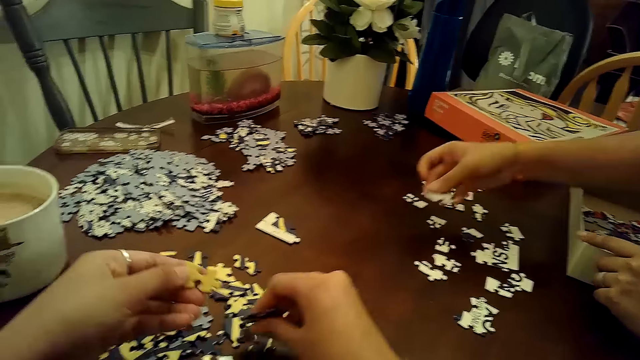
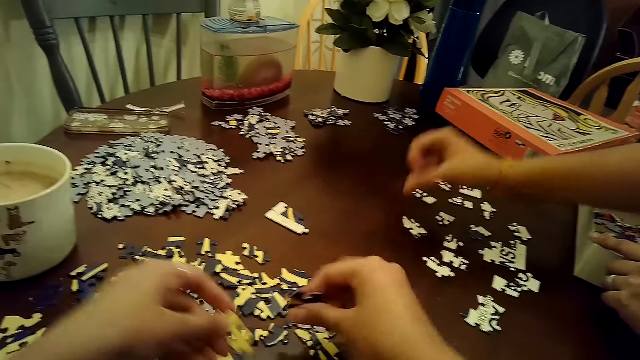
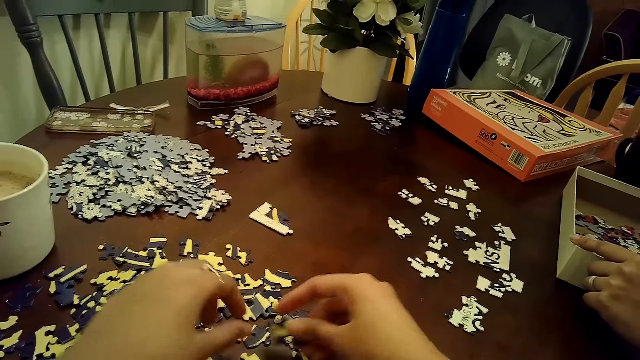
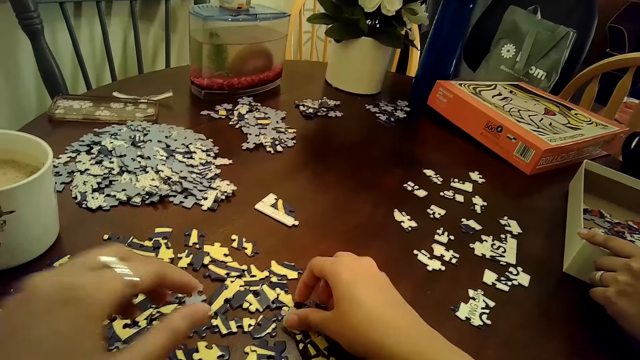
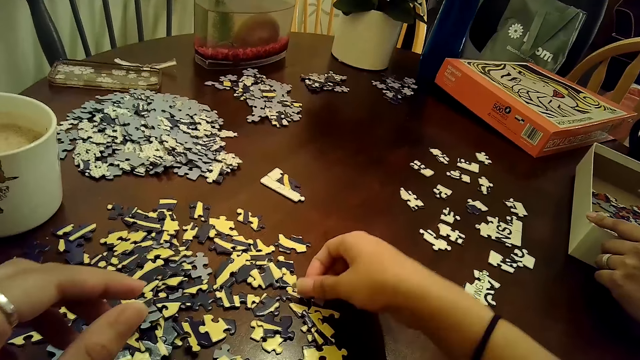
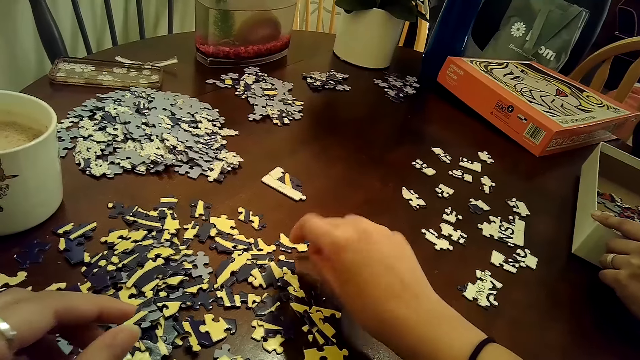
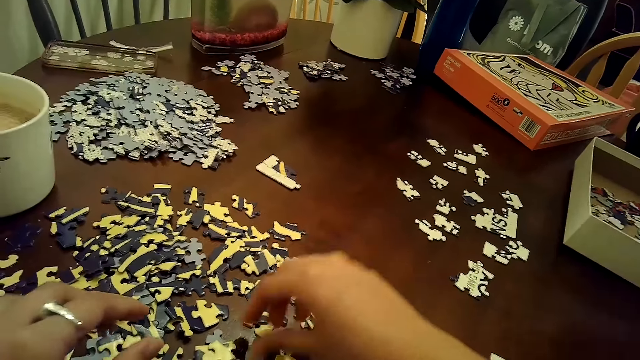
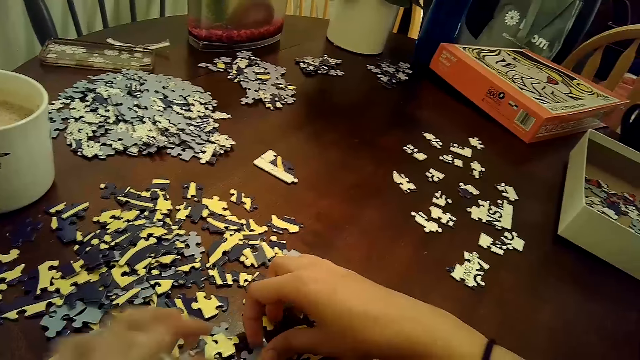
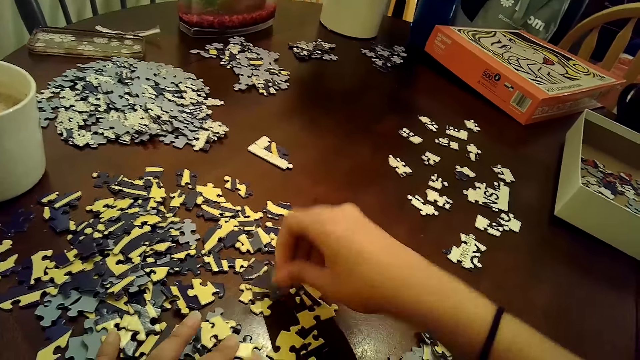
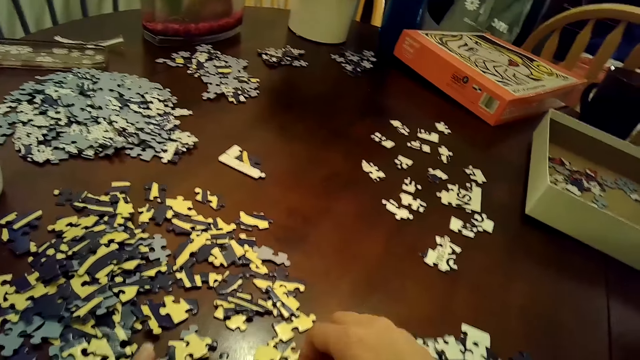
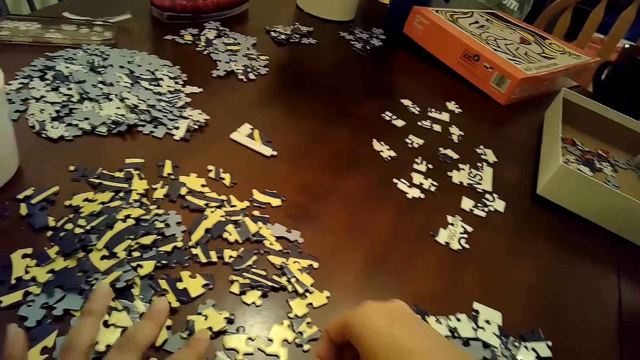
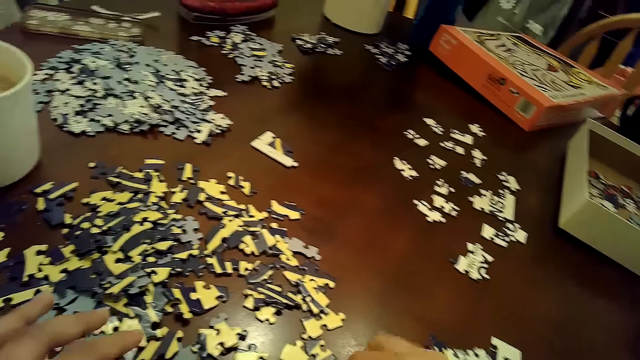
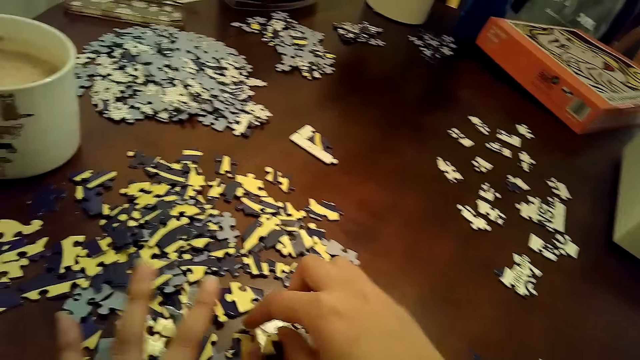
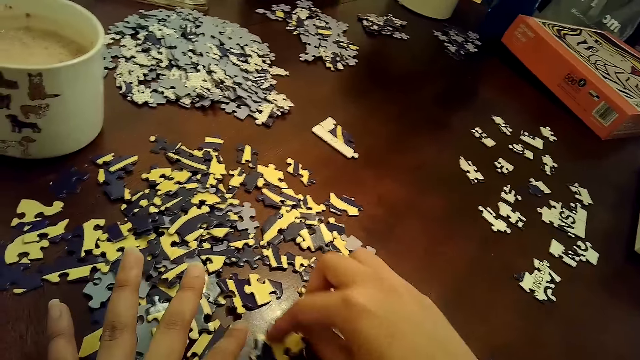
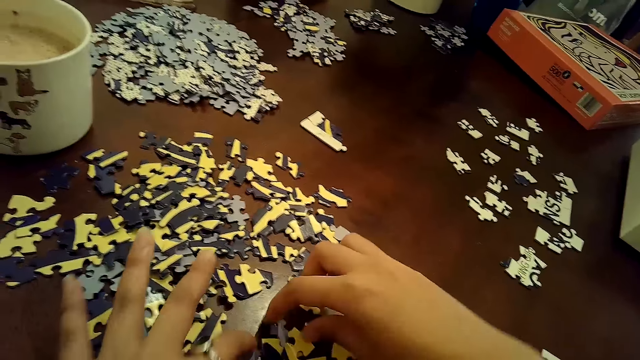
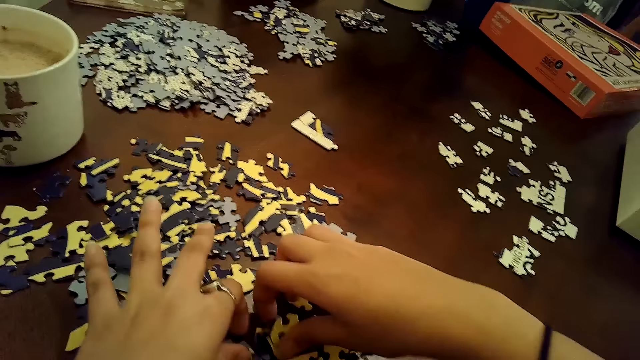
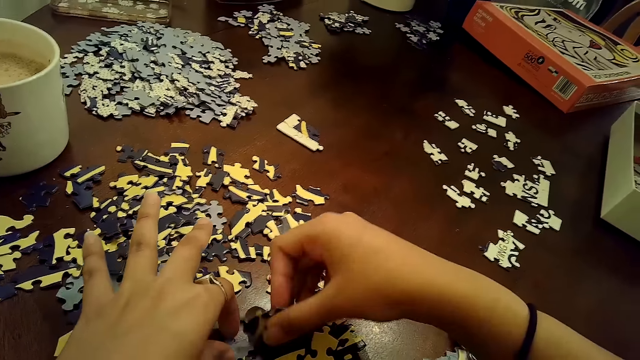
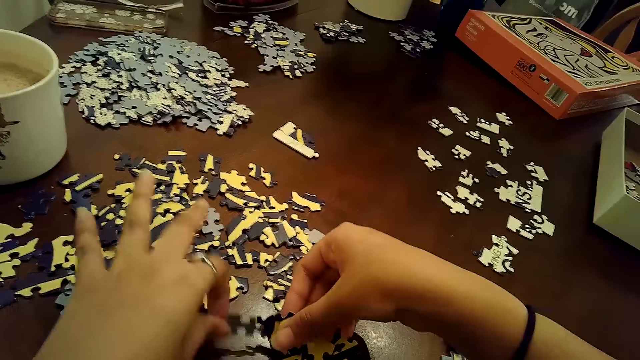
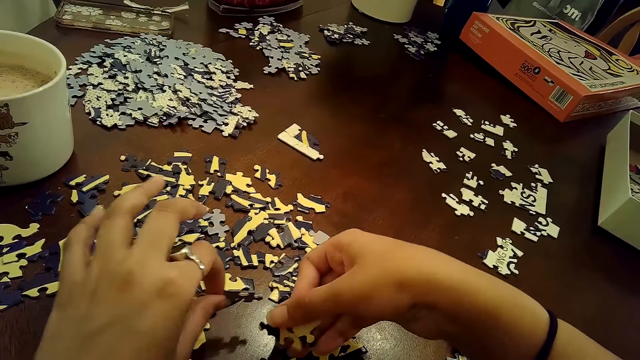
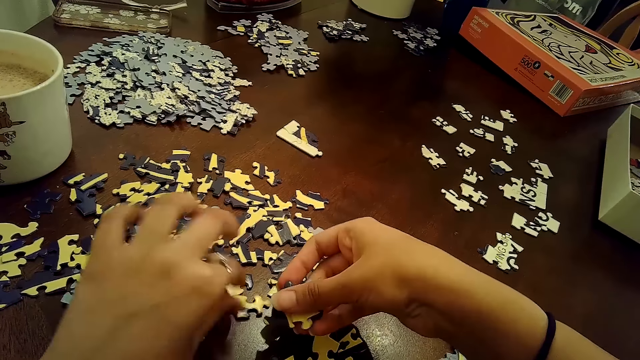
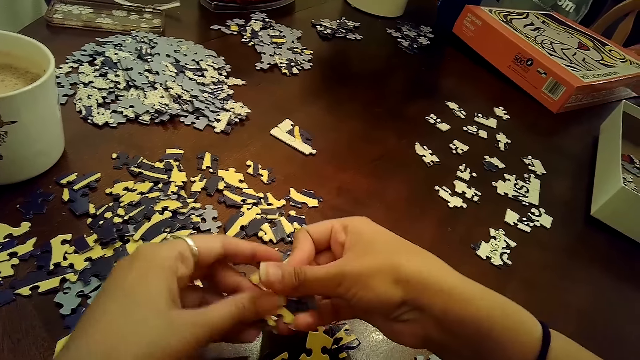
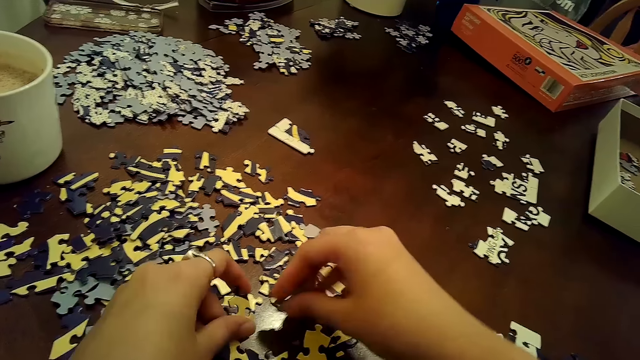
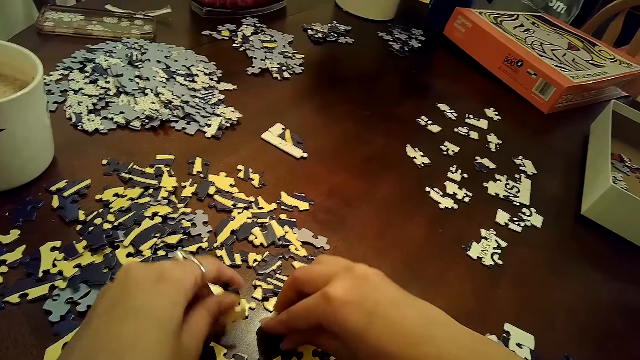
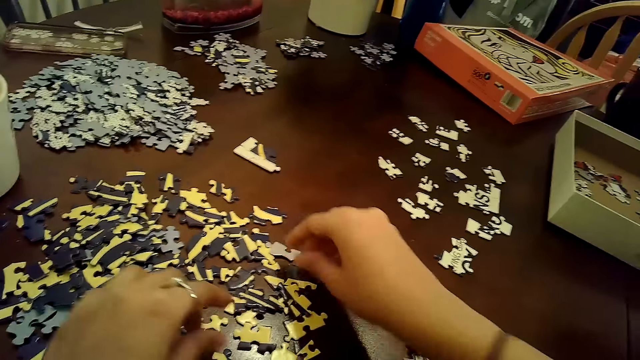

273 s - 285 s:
A woman drops a puzzle piece on the table with her right hand. The camera wearer flips a puzzle piece from the pile of puzzle pieces on the table with her right hand. She drops a puzzle piece on the table with her right hand. She flips a puzzle piece from the pile of puzzle pieces on the table with her right hand. The woman lifts her left hand from the box on the table. The camera wearer dialogues with the woman. She flips a puzzle piece from the pile of puzzle pieces on the table with her right hand. She flips a puzzle piece from the pile of puzzle pieces on the table with her right hand again. She arranges pattern paper. She touches some puzzle pieces on the table with her left hand. She moves some puzzle pieces on the table with her right hand. She picks some puzzle pieces from the table with her right hand. She dialogues with the woman. She flips a puzzle piece from the pile of puzzle pieces on the table with her left hand. She passes some puzzle pieces from her right hand to her left hand. She drops the puzzle pieces in her left hand on the table. She flips a puzzle piece from the pile of puzzle pieces on the table with her right hand.

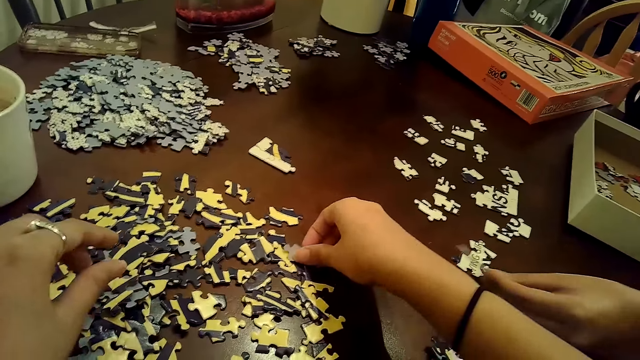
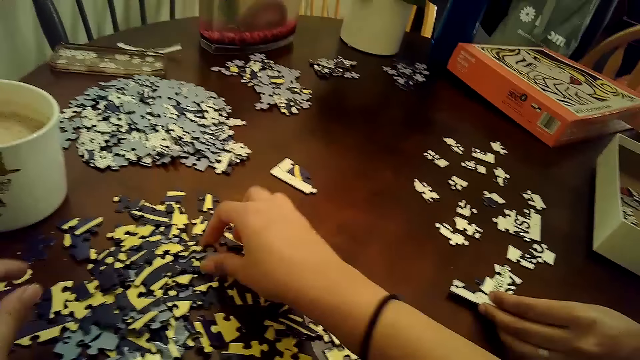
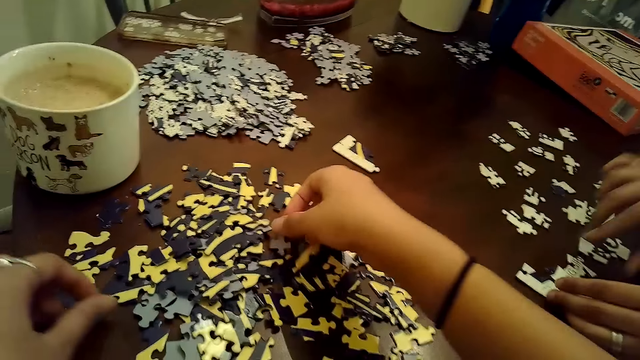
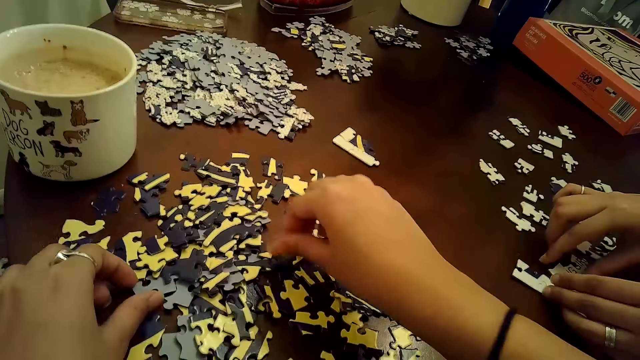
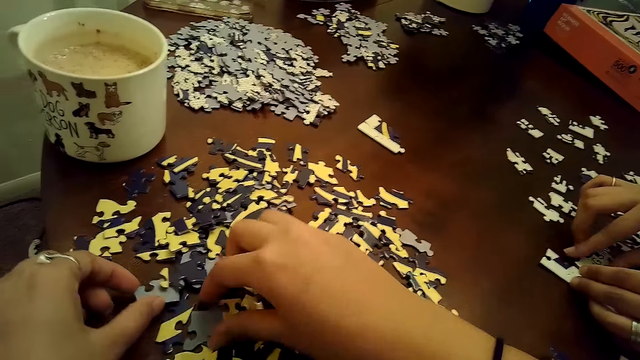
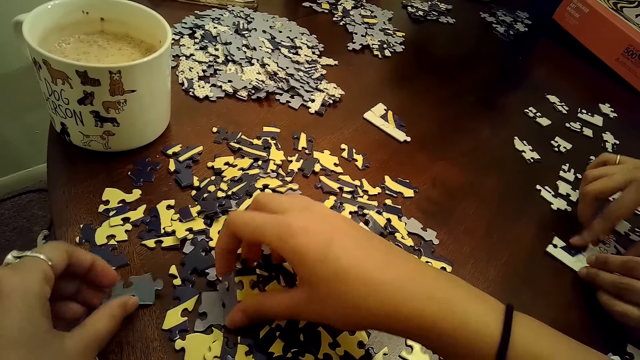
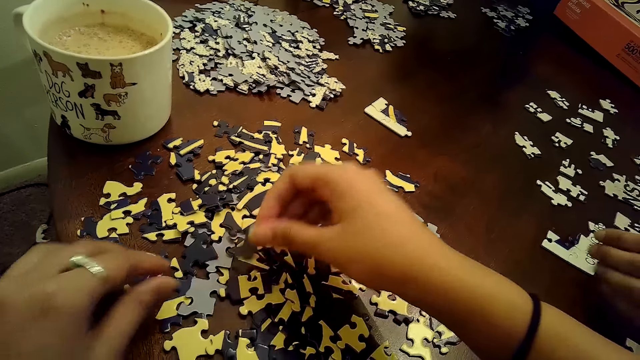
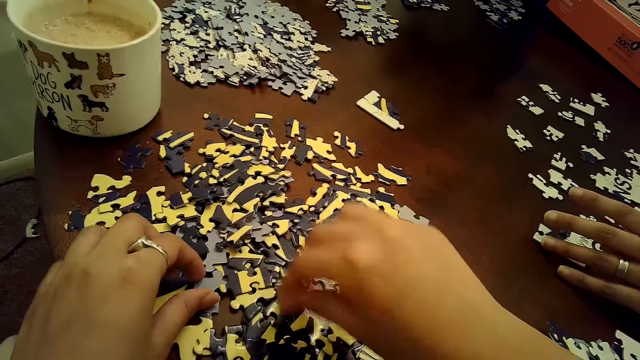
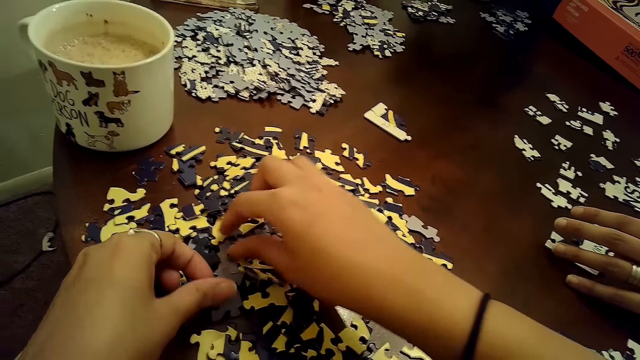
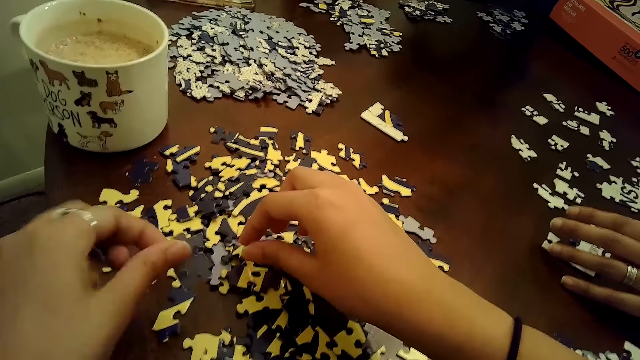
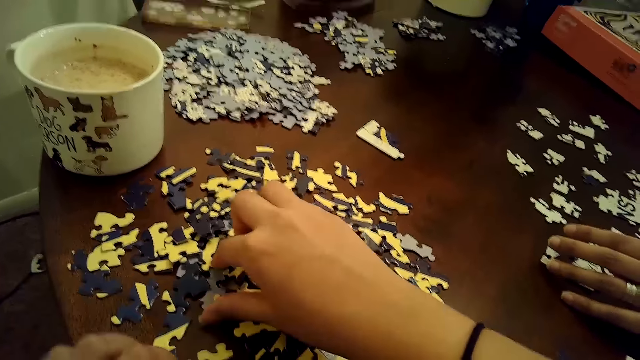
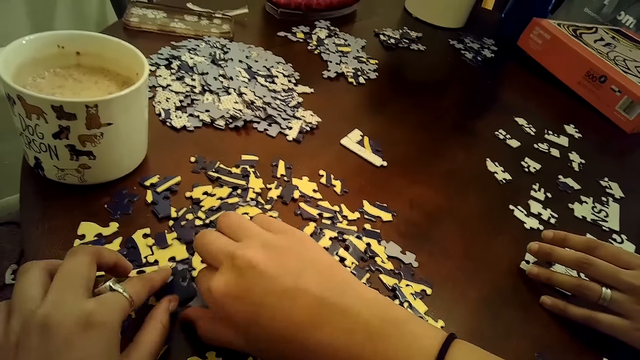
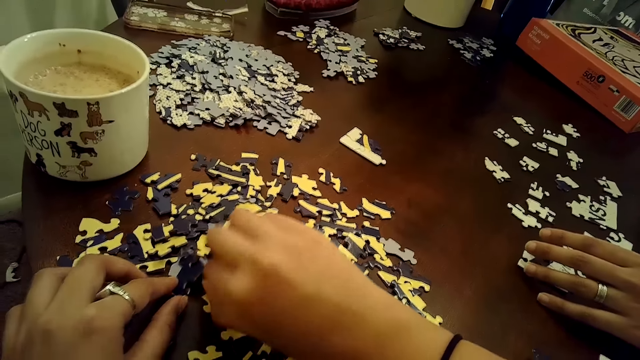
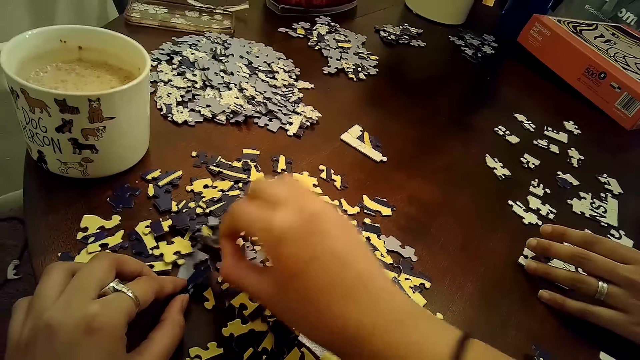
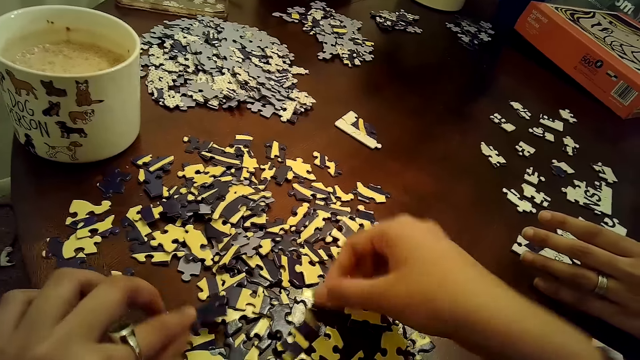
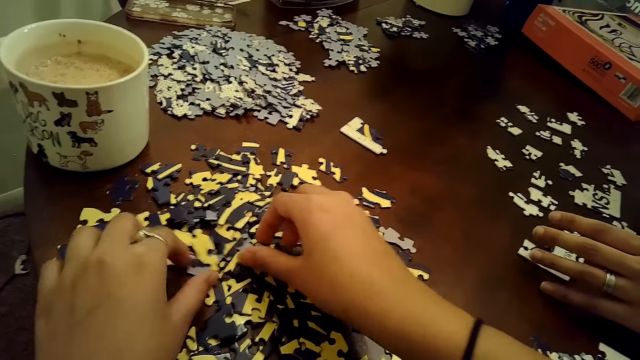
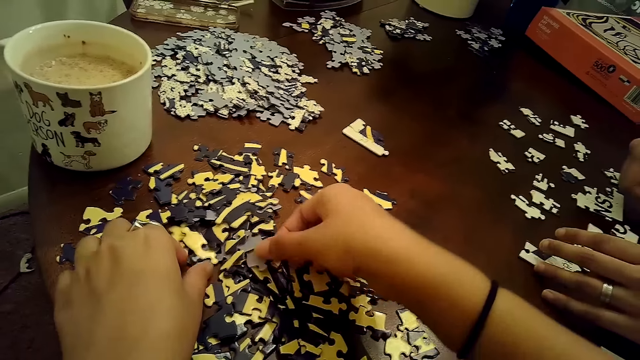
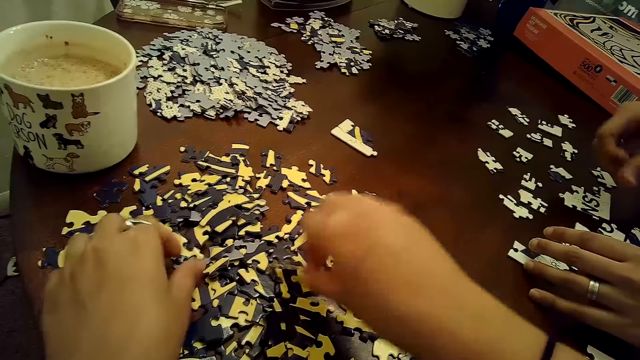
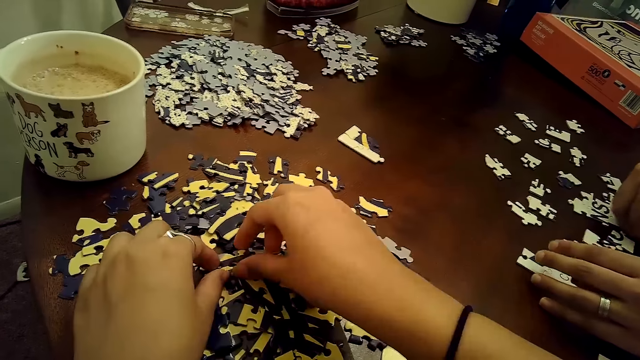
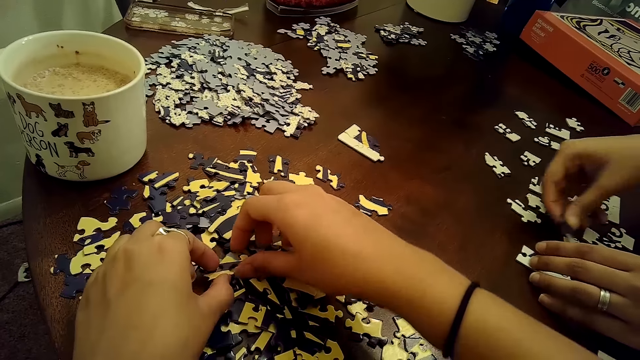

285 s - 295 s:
A woman drops a puzzle piece on the table with her left hand. She drops a puzzle piece on the table with her left hand again. The camera wearer touches a puzzle or jigsaw piece from the pile of puzzle pieces on the table with her right hand. She talks to the woman. The woman adjusts some puzzle pieces on the table with both hands. The camera wearer picks the jigsaw pieces from the table and talks to the woman. She puts the jigsaw pieces on the table. She picks the jigsaw pieces from the table. The woman talks to the camera wearer and touches the jigsaw pieces on the table. The camera wearer picks the jigsaw pieces from the table. She puts the jigsaw pieces on the table. She puts the jigsaw pieces on the table again. She picks the jigsaw pieces from the table. She talks to the woman and puts the jigsaw pieces on the table. The woman drops a puzzle piece on the table with her right hand. She talks to the camera wearer. The camera wearer picks the jigsaw pieces from the table. She puts the jigsaw pieces on the table. She picks the jigsaw pieces from the table. The woman transfers a puzzle piece from the table to a puzzle tile on the table with her right hand. The camera wearer puts the jigsaw pieces on the table and talks to the woman.
